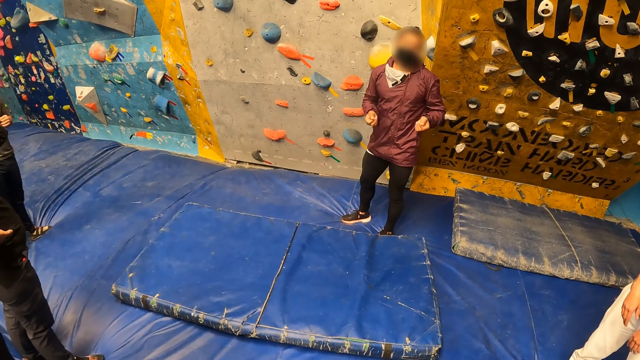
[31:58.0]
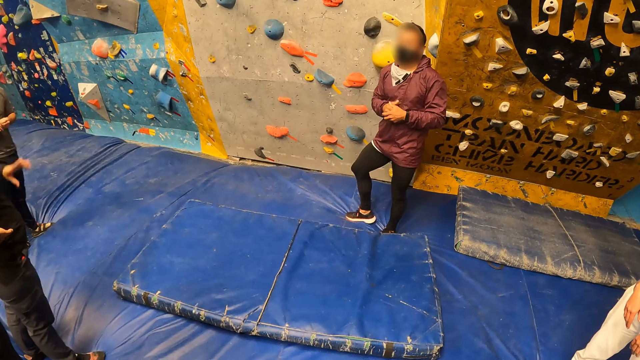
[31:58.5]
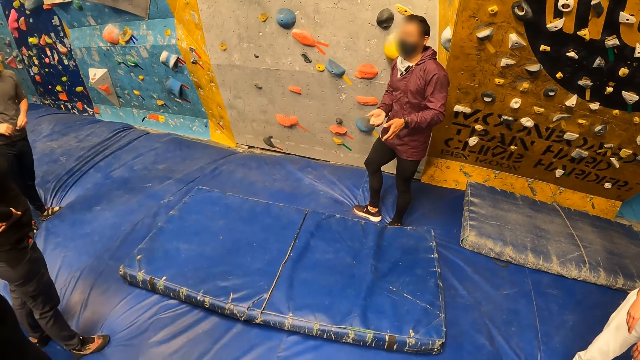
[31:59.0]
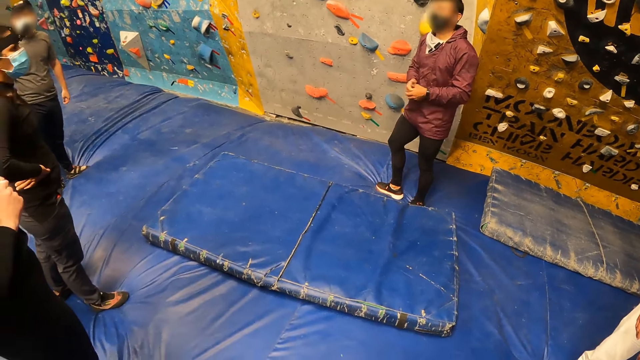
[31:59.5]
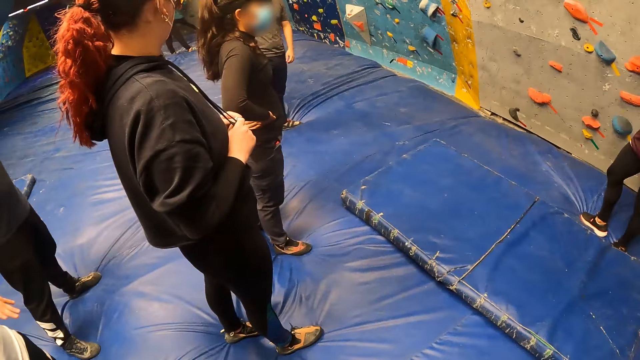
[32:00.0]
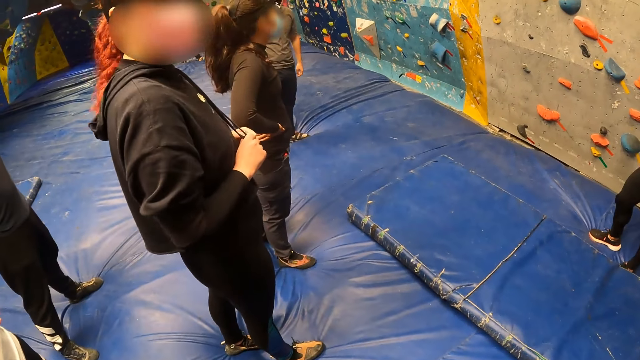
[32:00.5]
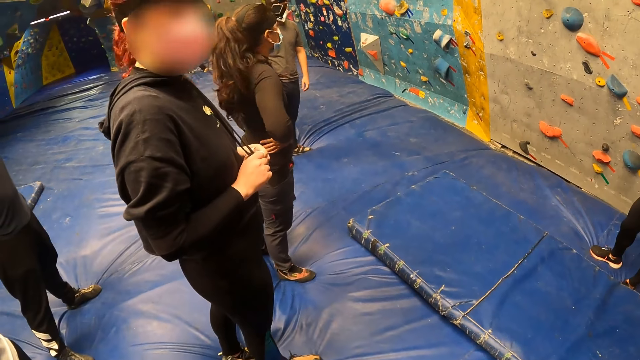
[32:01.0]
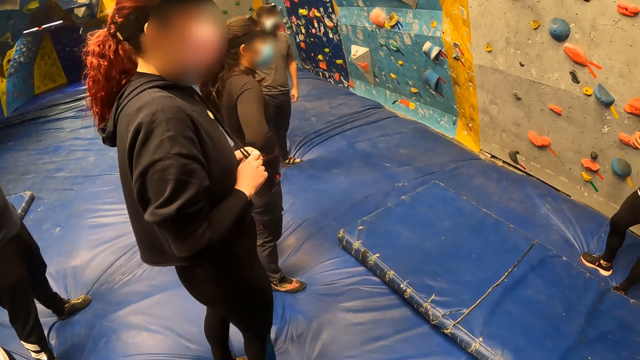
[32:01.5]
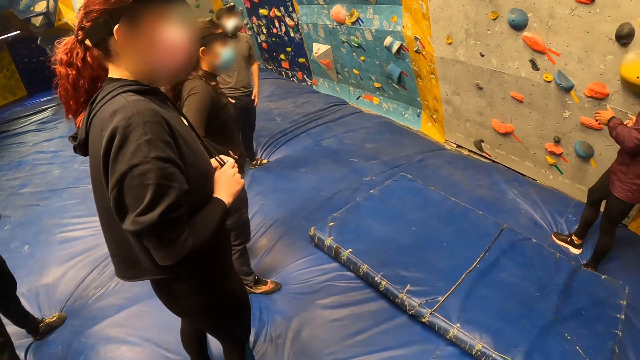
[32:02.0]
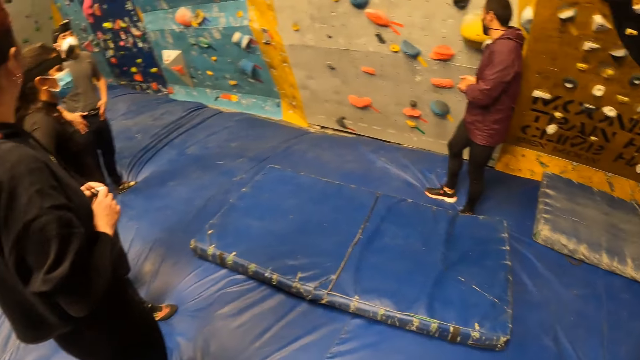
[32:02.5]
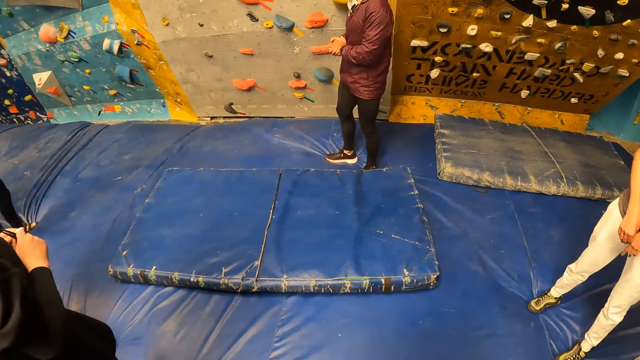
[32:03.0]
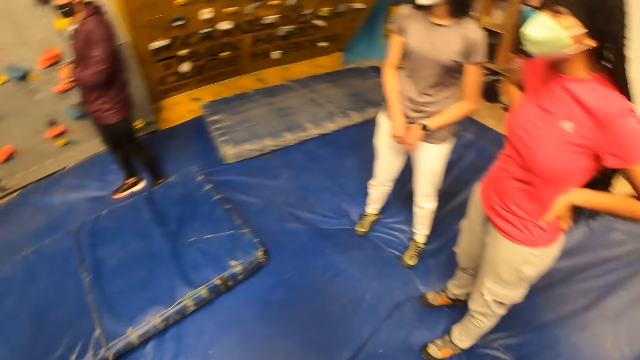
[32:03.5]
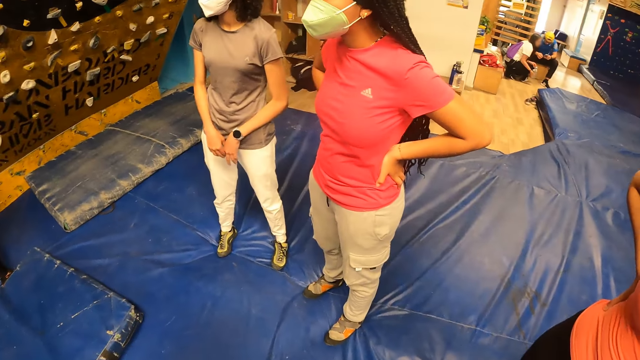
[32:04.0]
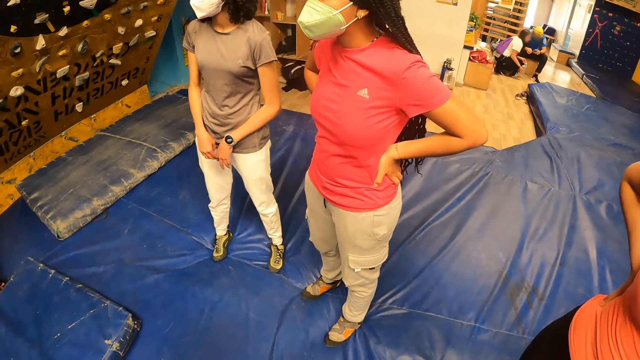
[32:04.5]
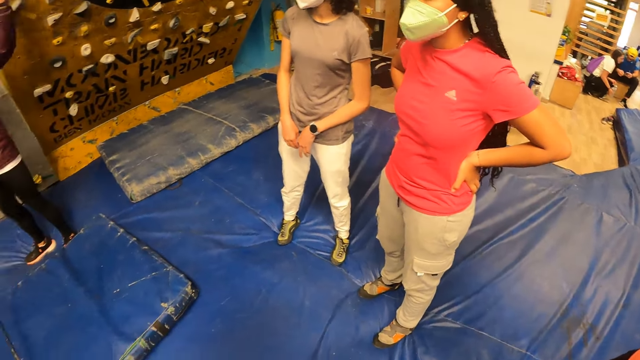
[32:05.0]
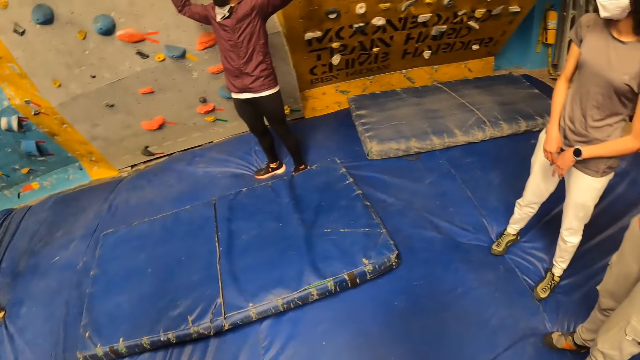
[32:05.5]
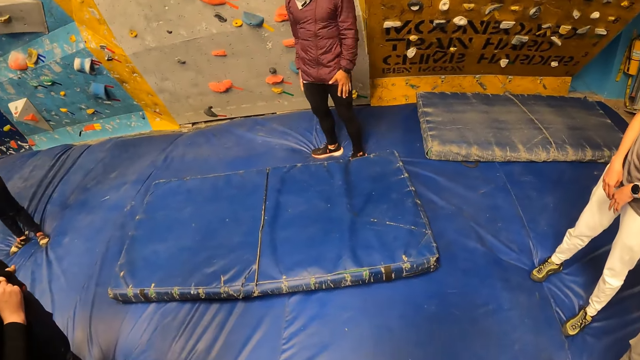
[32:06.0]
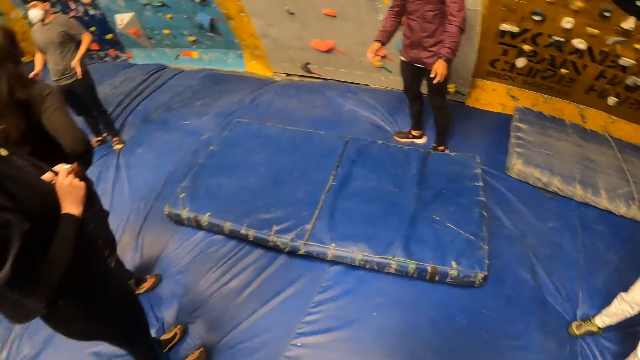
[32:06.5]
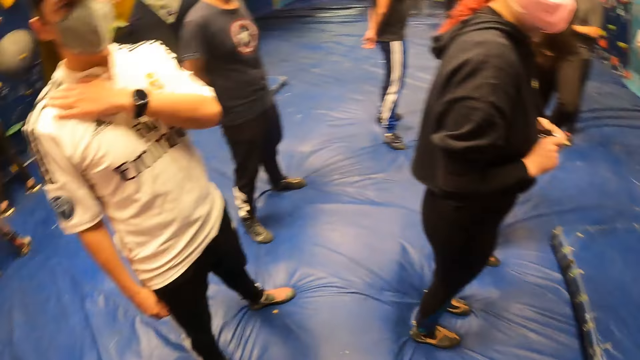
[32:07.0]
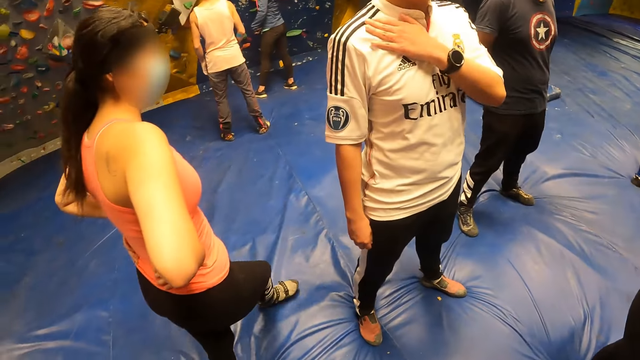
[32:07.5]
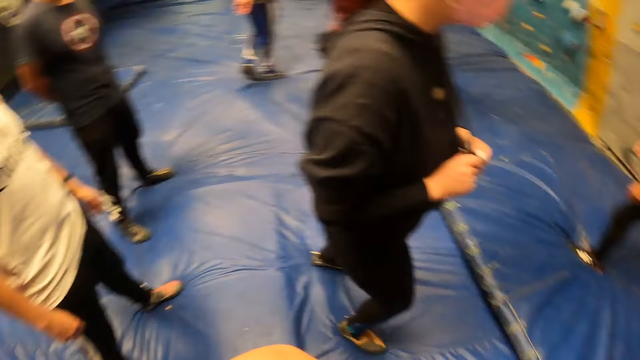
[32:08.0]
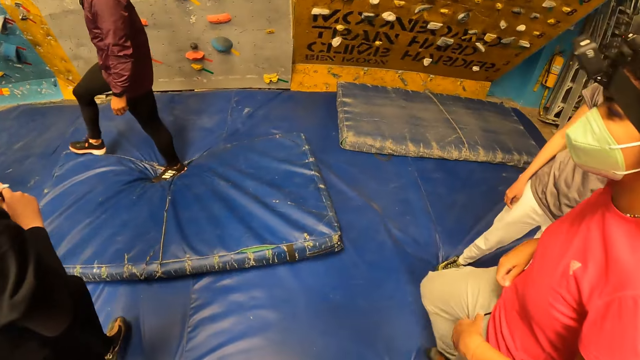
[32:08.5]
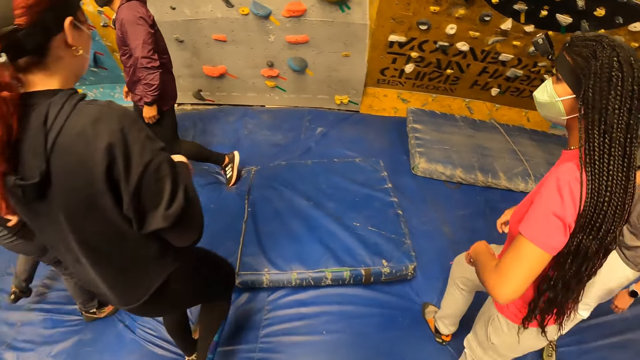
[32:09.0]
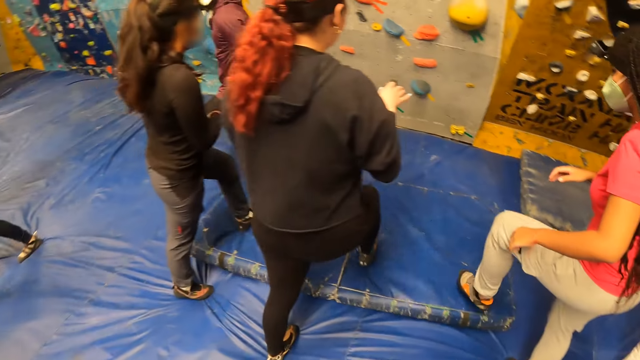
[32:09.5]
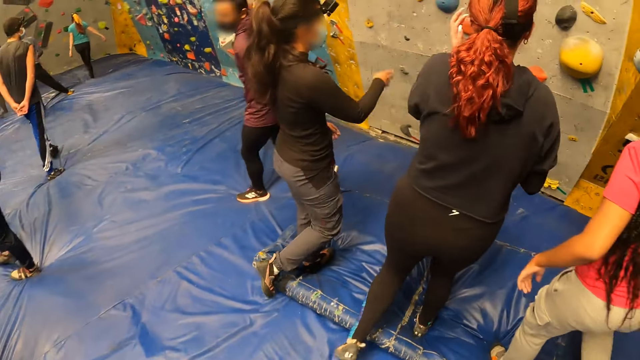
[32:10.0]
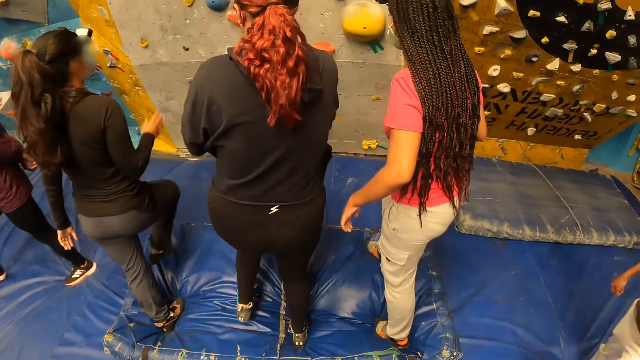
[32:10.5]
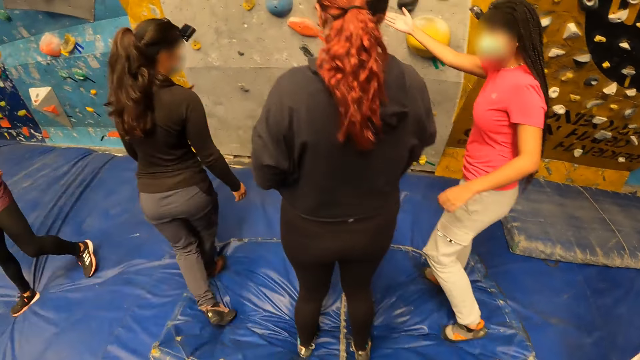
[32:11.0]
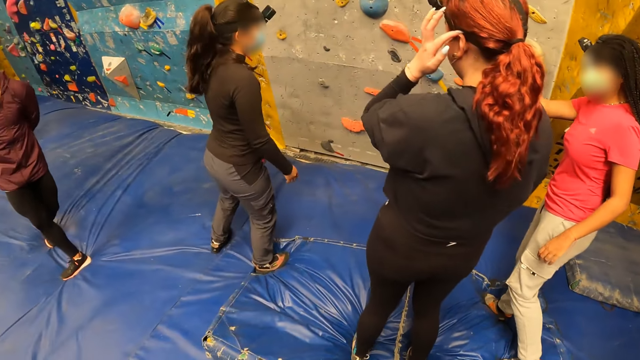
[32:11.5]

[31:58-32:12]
The camera wearer looks around. They look around repeatedly.

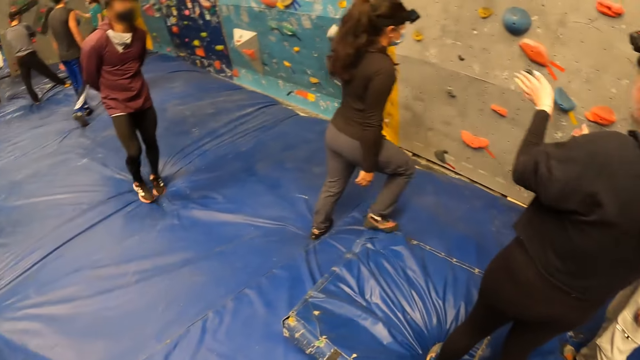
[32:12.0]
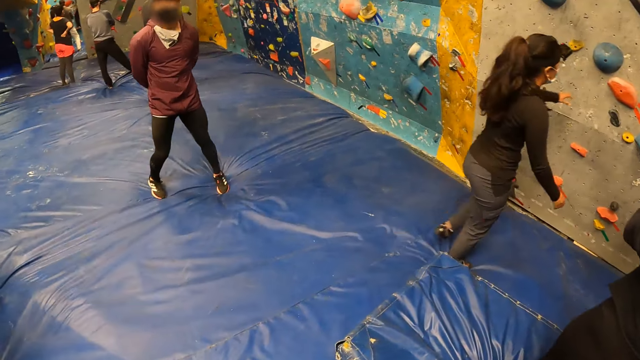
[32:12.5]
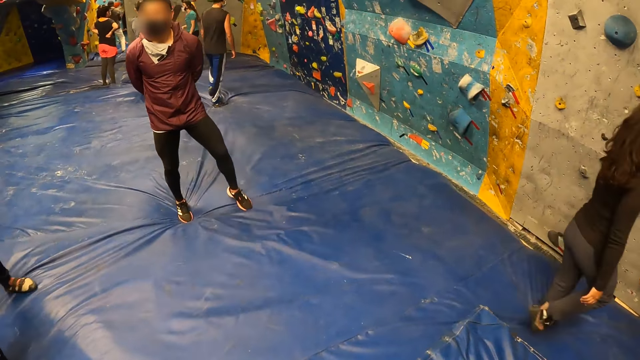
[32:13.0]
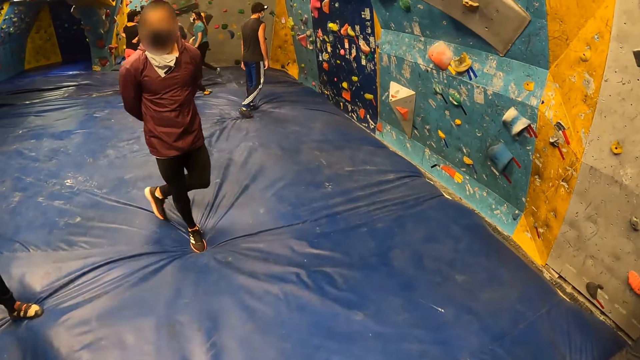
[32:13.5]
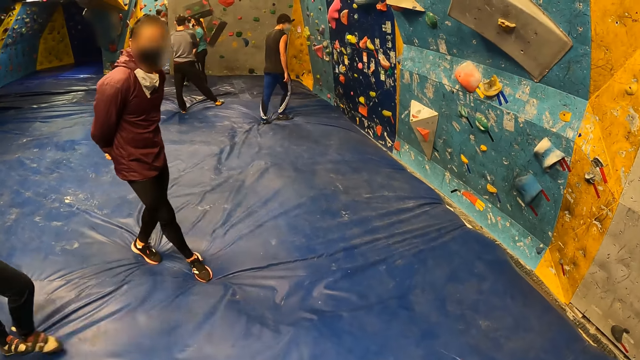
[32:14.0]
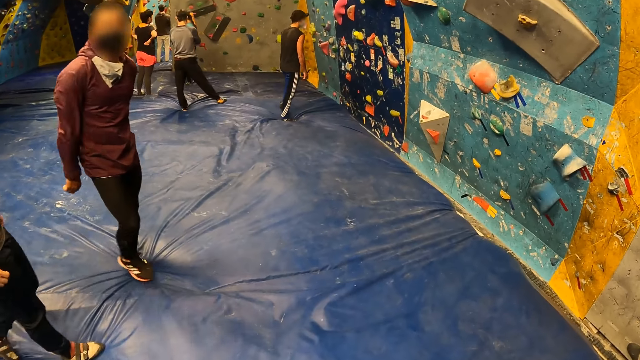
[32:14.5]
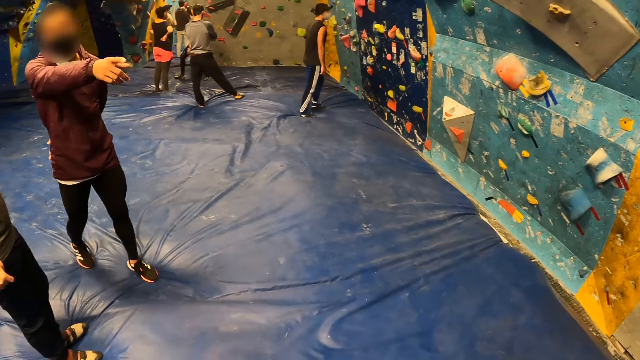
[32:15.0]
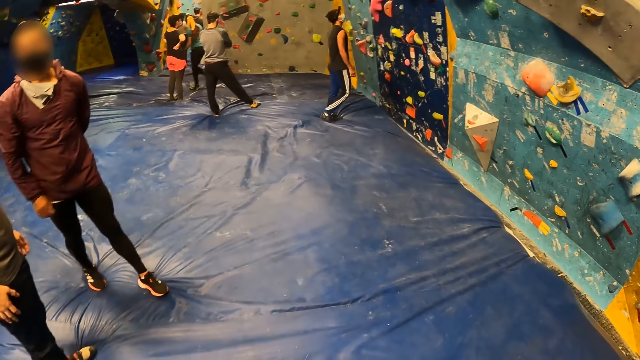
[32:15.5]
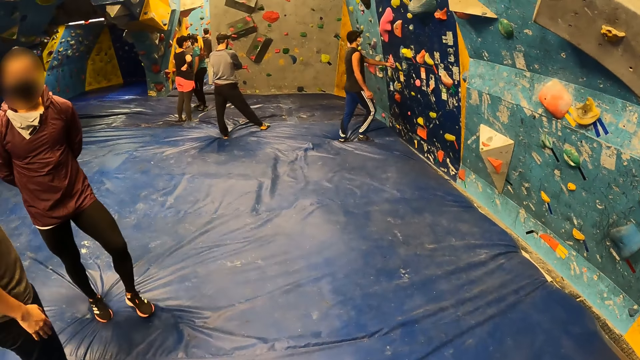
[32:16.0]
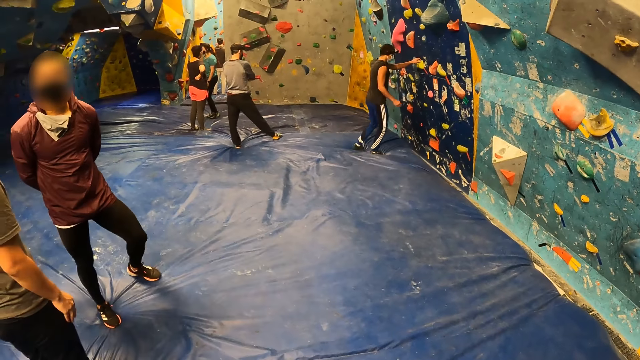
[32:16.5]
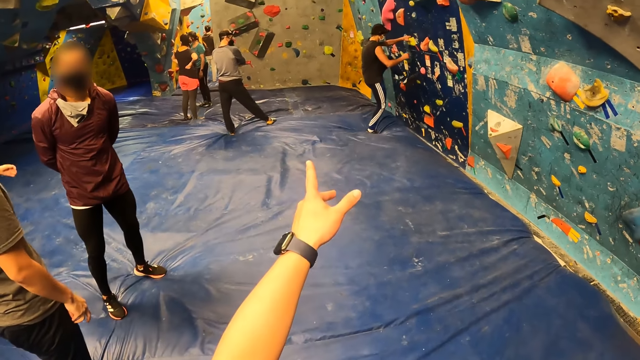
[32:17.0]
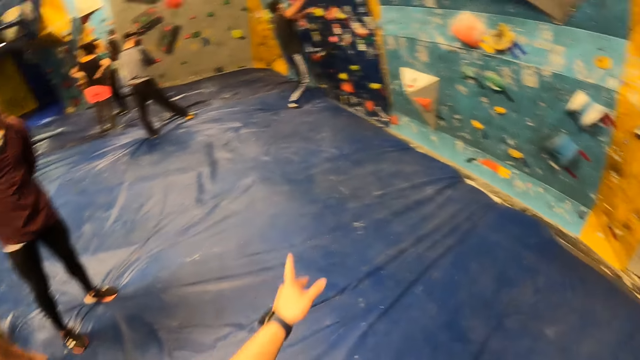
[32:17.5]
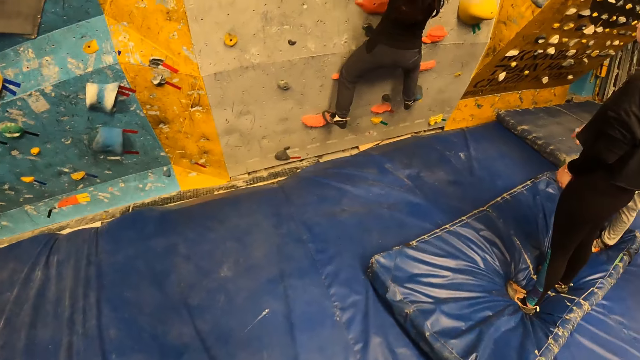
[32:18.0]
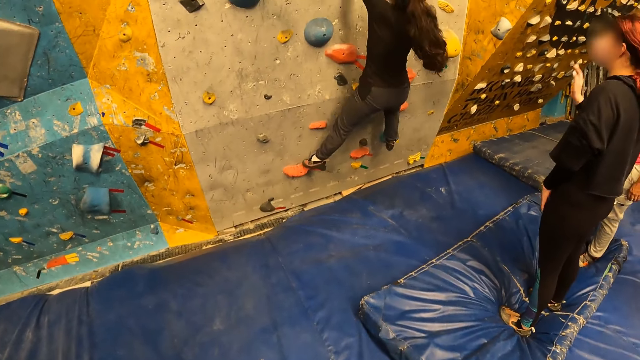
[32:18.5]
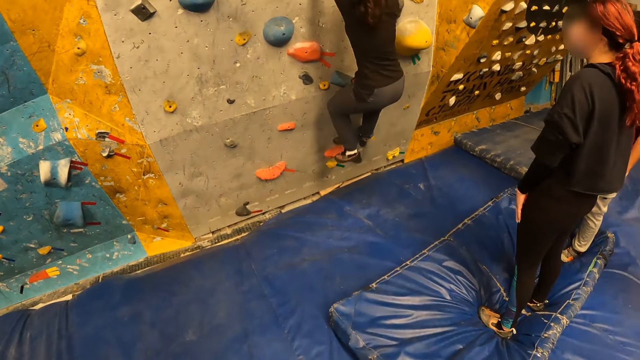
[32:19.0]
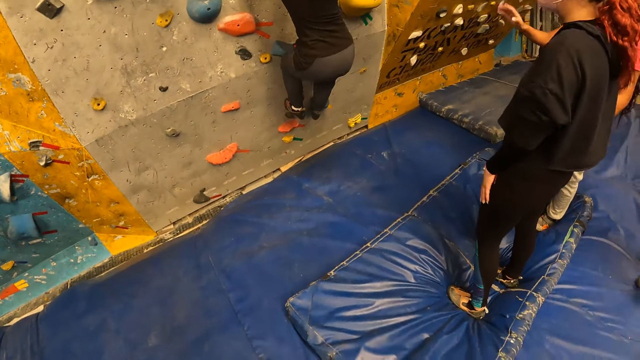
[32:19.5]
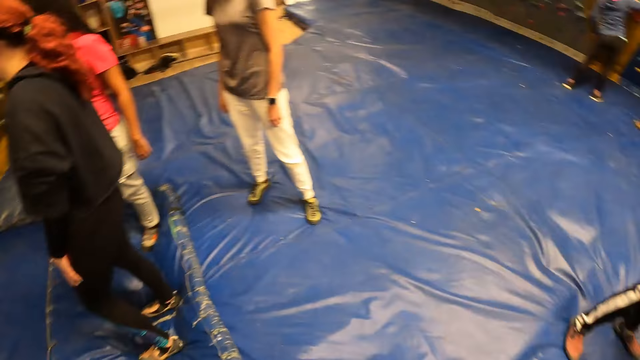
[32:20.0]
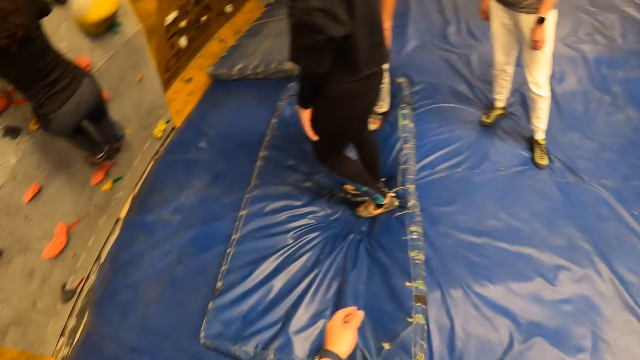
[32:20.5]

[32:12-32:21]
The camera wearer looks around. He looks around again. A man touches the rock wall with his left hand. The camera wearer points at the climbing wall with his hand. The man climbs the rock wall with both hands. A girl climbs the rock wall with both hands. The camera wearer looks around.
